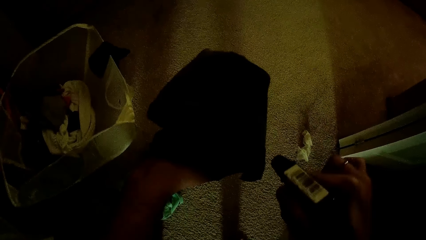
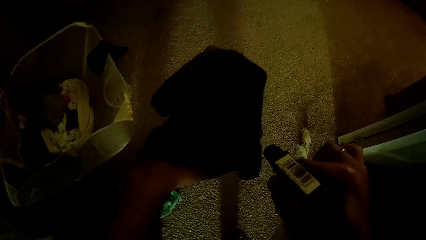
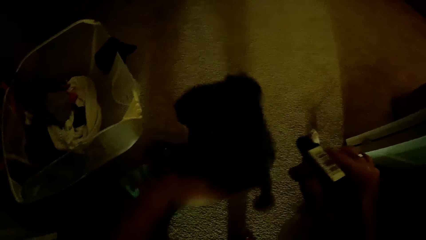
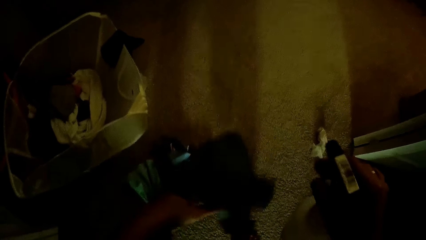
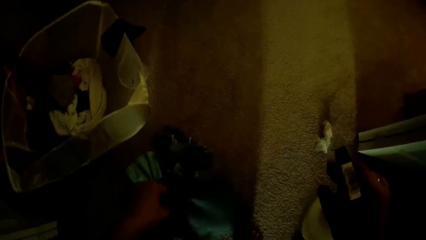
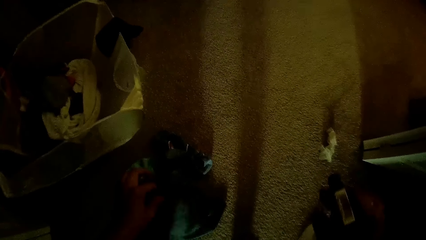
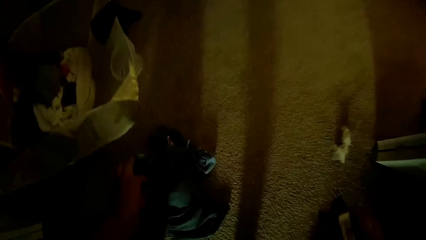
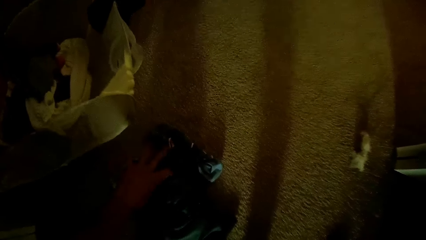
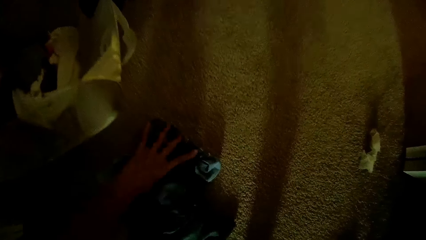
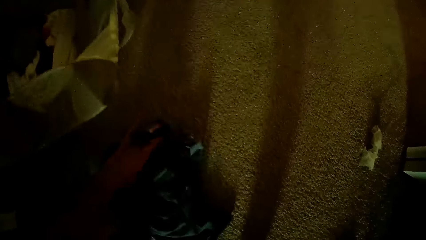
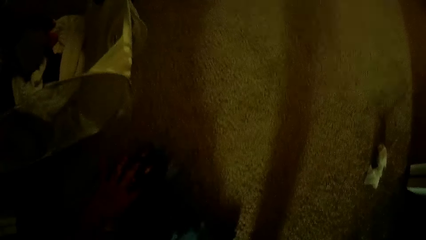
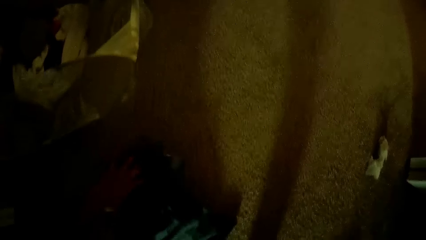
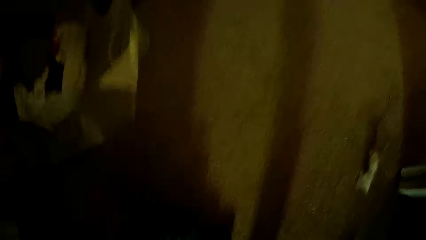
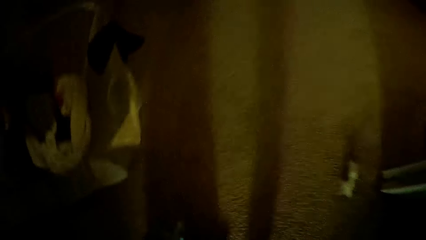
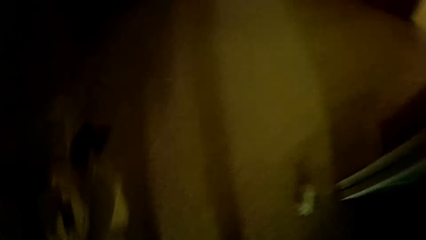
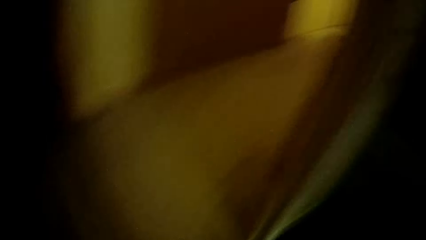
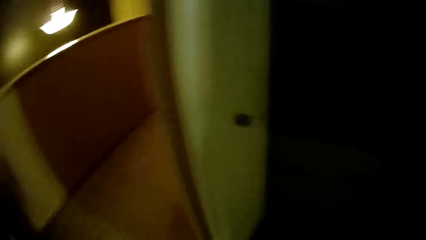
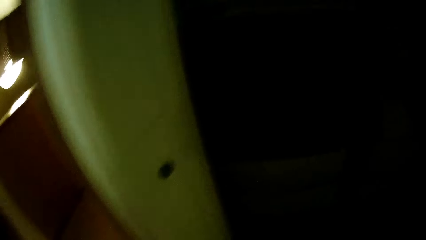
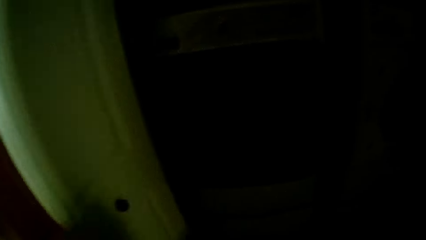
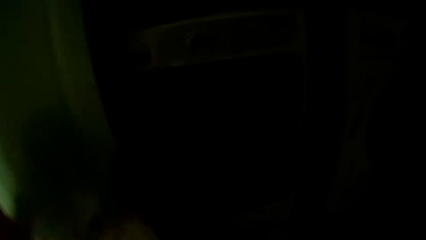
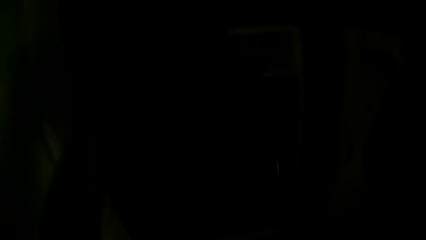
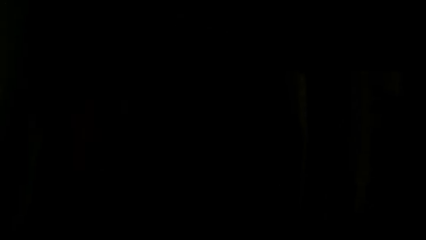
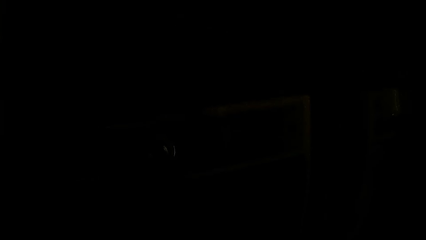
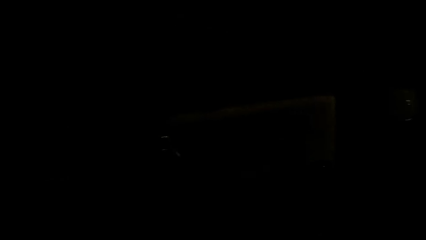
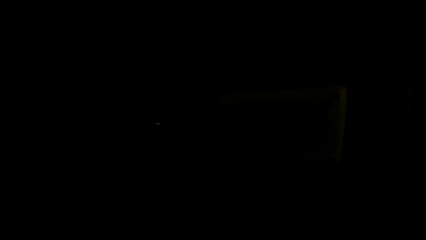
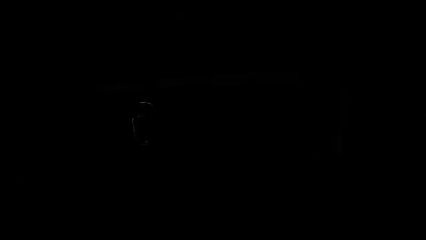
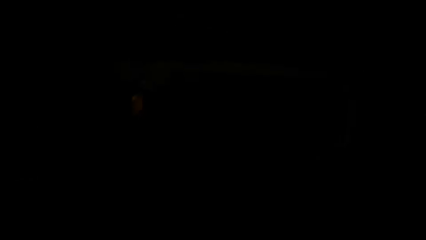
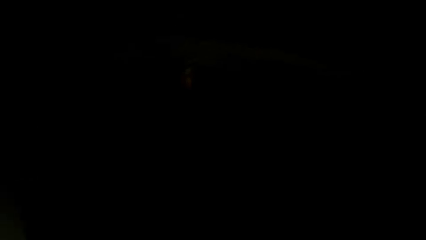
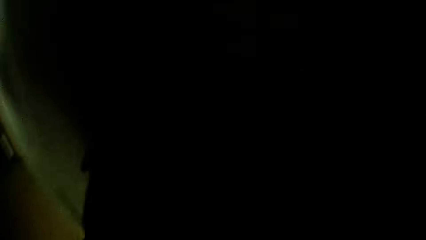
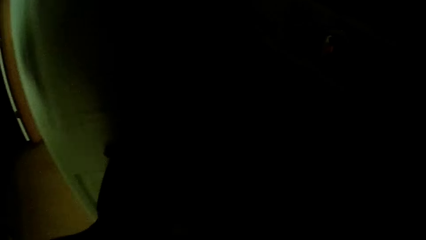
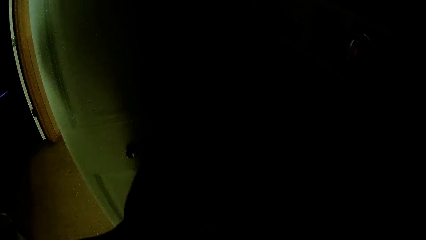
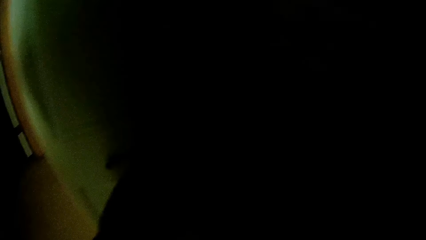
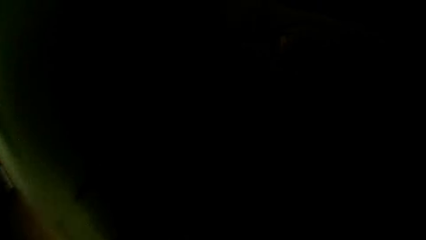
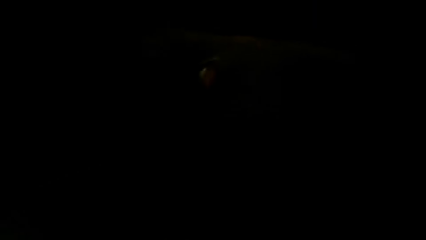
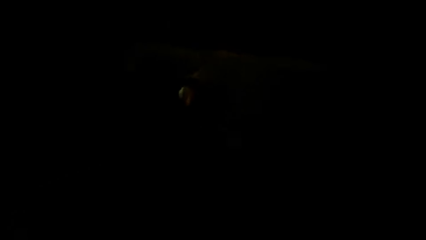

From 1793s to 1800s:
The camera wearer drops the cloth on the floor with her left hand. She picks the cloth from the floor with her left hand. She looks around. She talks.
